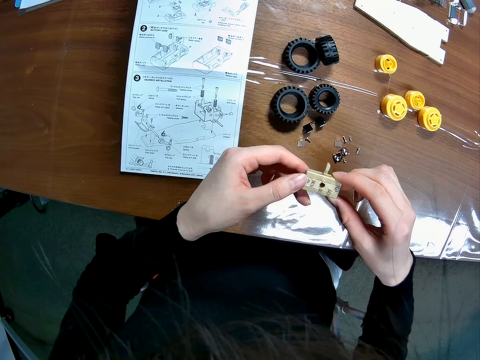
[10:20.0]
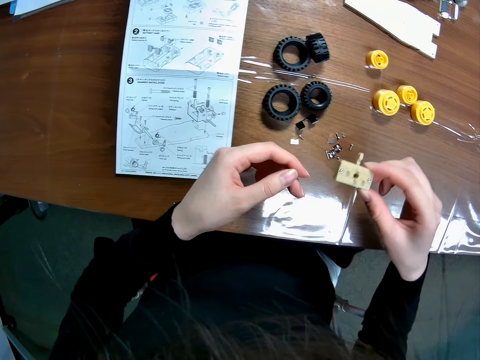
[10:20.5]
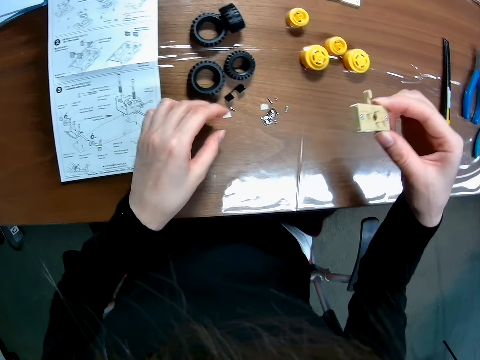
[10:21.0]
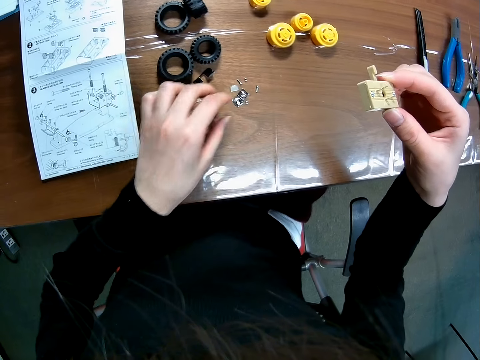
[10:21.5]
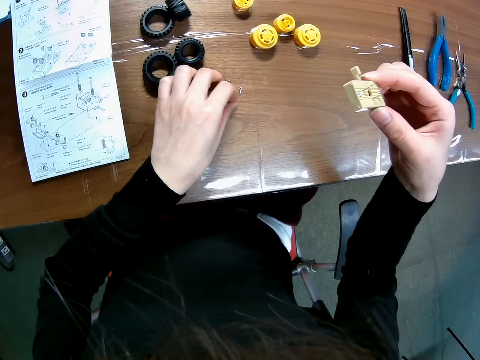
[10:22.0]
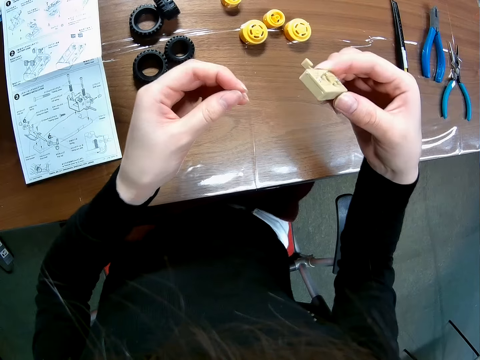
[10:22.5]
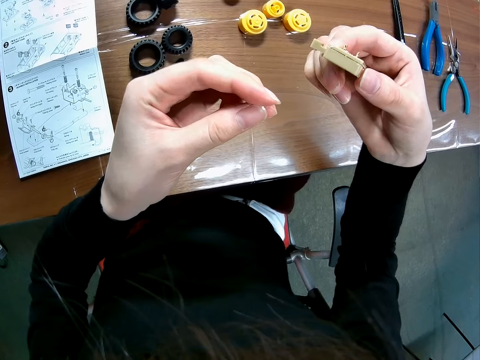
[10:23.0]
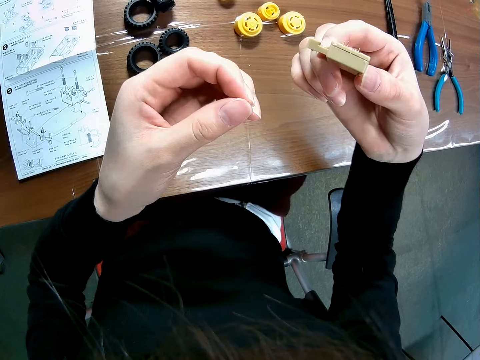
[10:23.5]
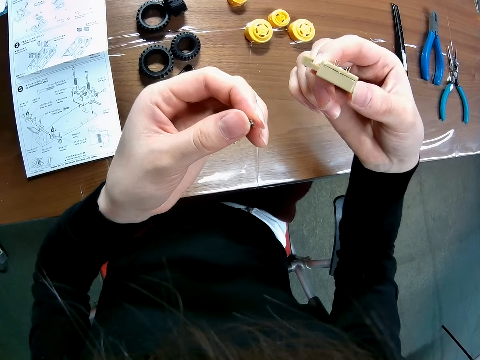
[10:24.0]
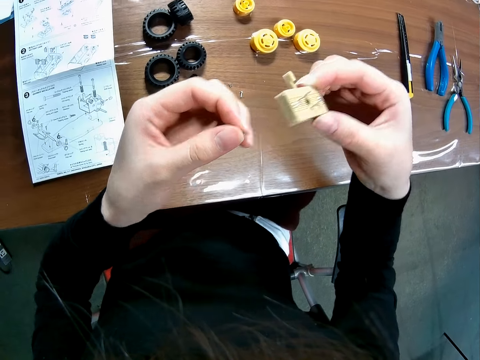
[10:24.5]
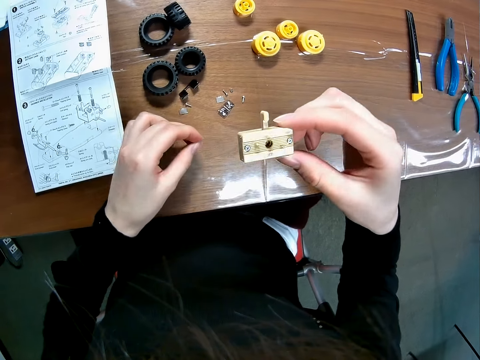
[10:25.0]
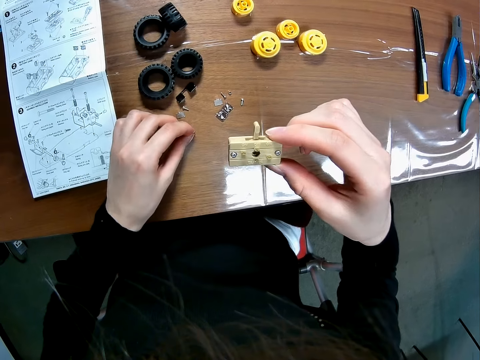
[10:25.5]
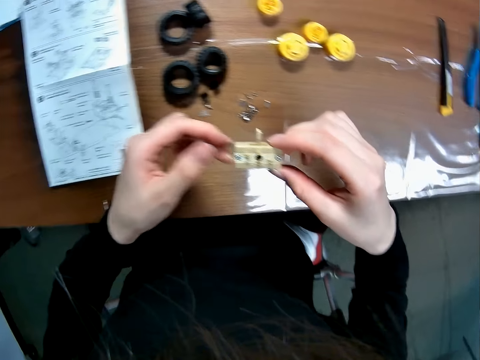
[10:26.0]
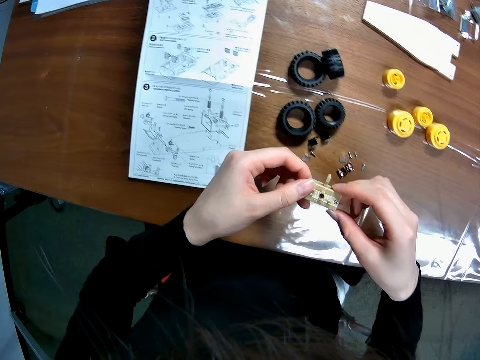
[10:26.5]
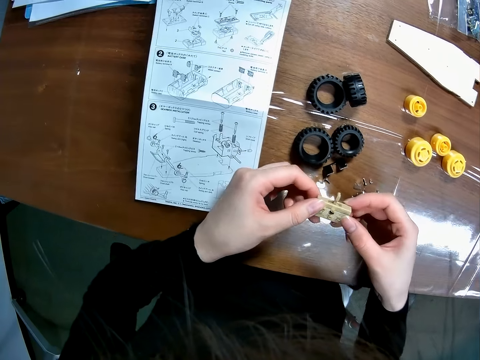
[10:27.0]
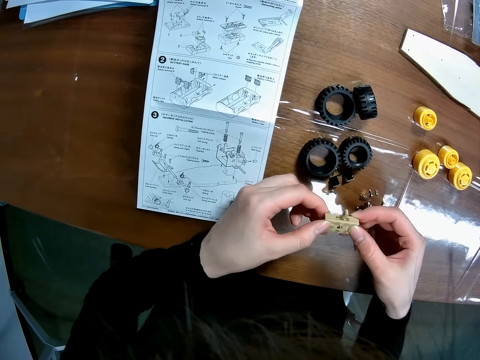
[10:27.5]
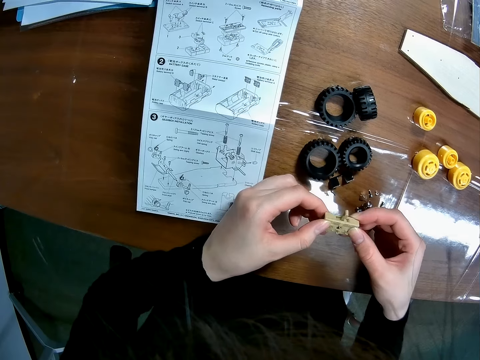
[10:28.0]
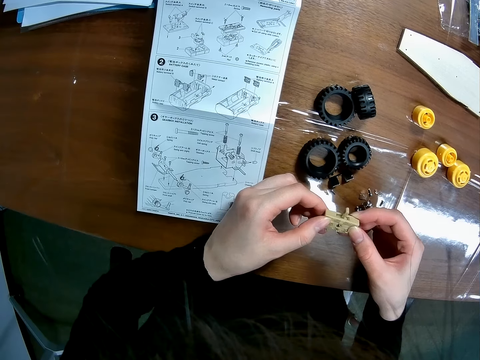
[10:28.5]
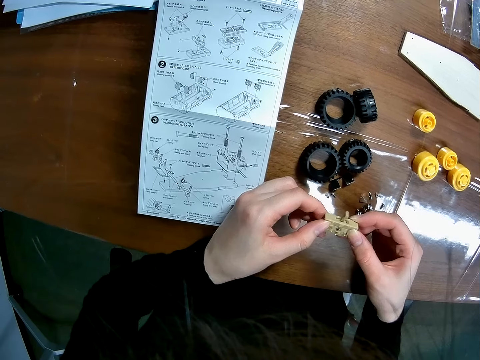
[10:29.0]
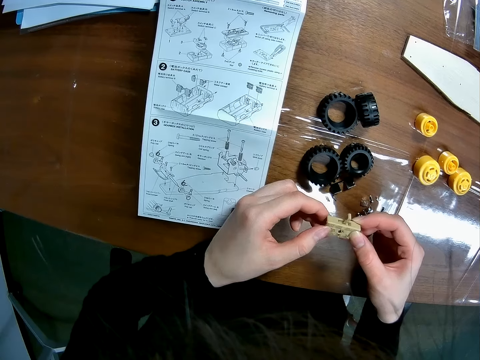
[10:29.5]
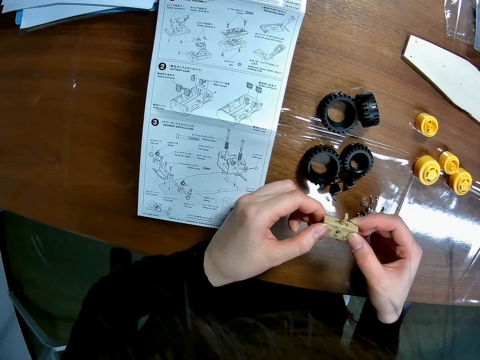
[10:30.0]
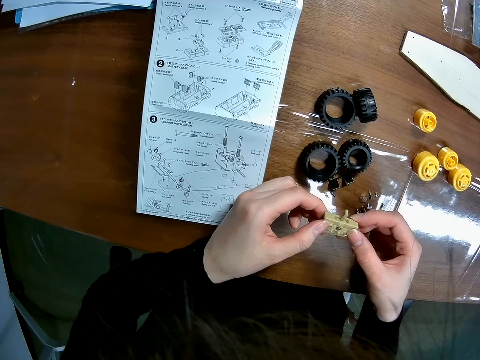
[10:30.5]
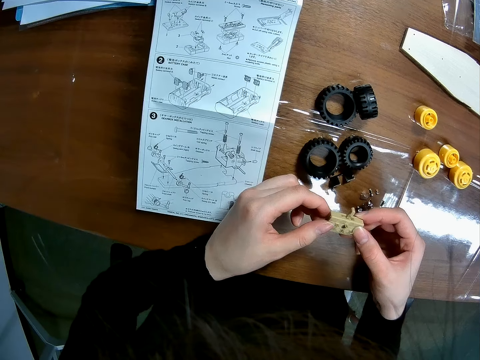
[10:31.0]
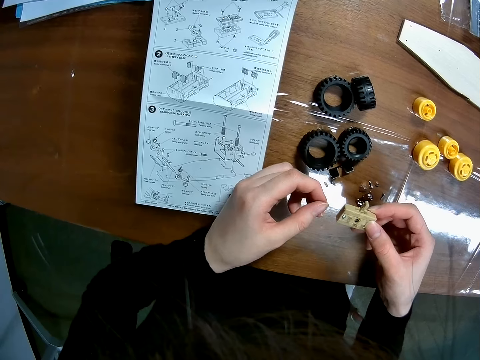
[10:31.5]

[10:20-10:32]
The camera wearer picks up a screw on the table with her left hand. She drops the screw on the table.

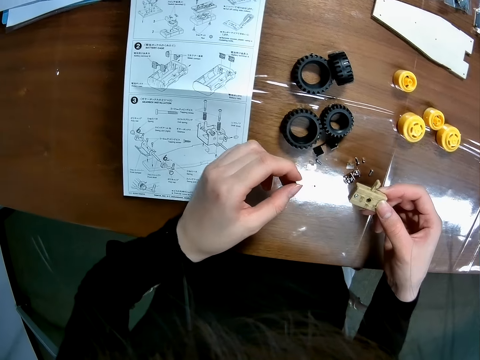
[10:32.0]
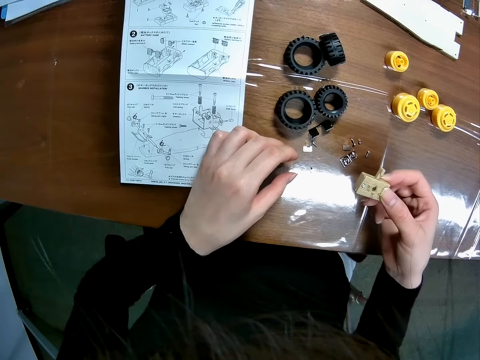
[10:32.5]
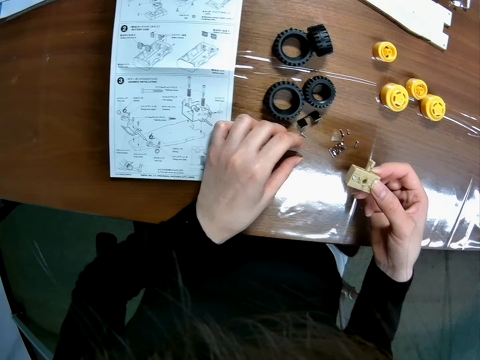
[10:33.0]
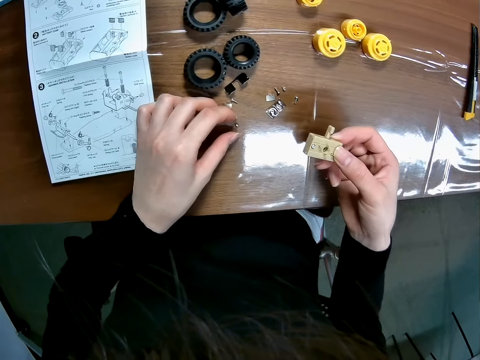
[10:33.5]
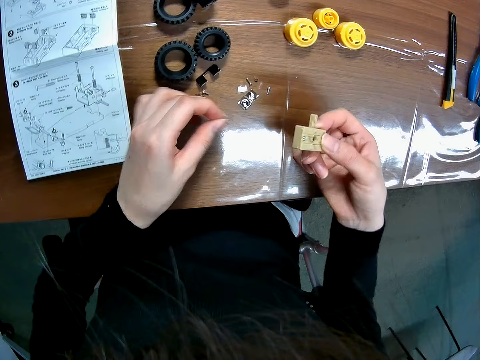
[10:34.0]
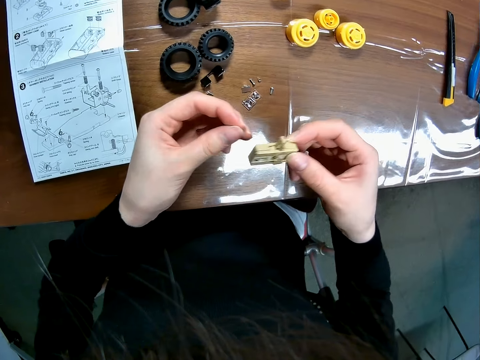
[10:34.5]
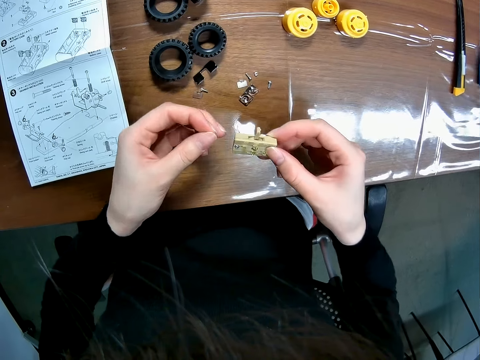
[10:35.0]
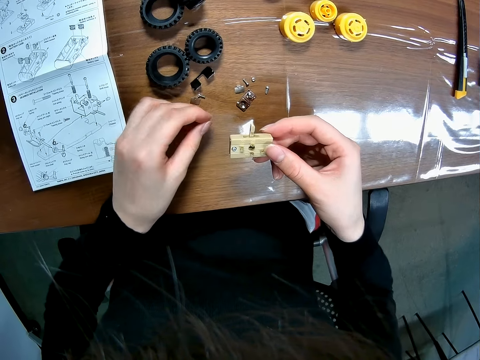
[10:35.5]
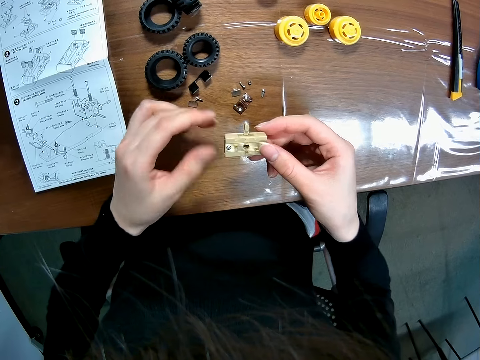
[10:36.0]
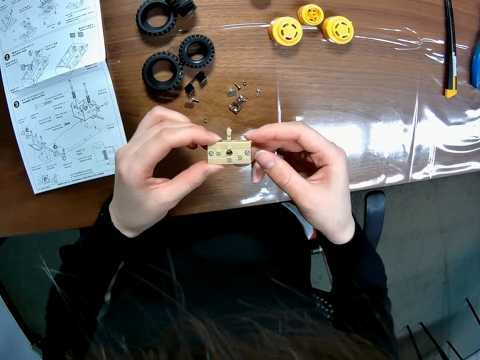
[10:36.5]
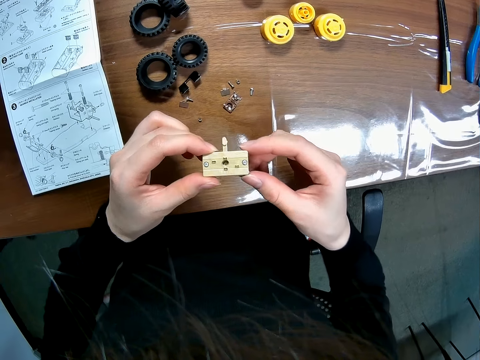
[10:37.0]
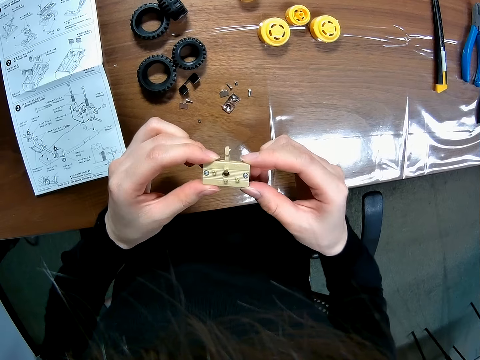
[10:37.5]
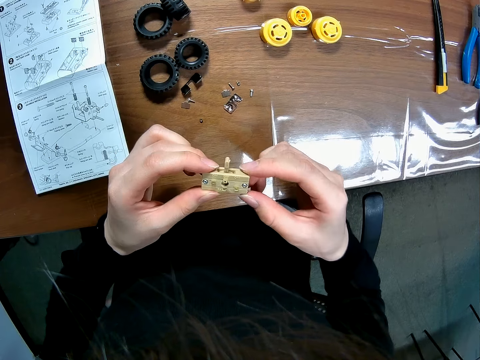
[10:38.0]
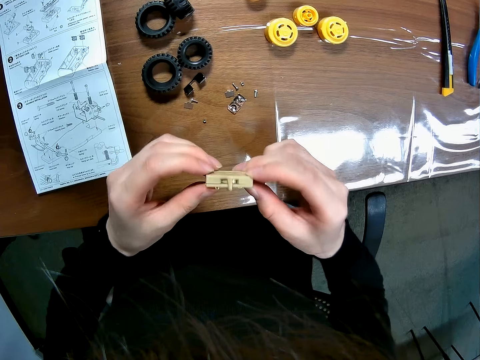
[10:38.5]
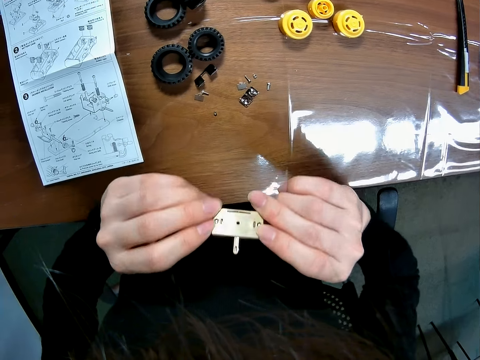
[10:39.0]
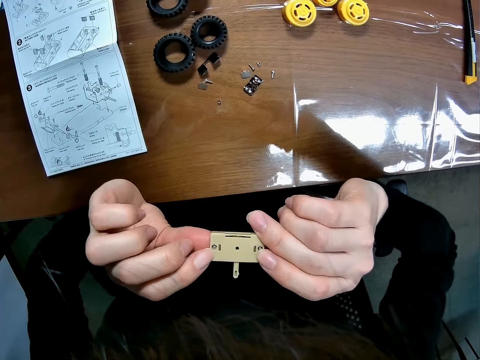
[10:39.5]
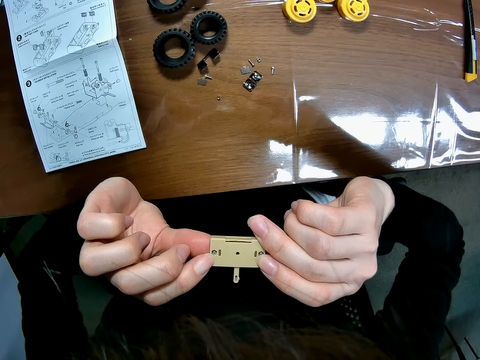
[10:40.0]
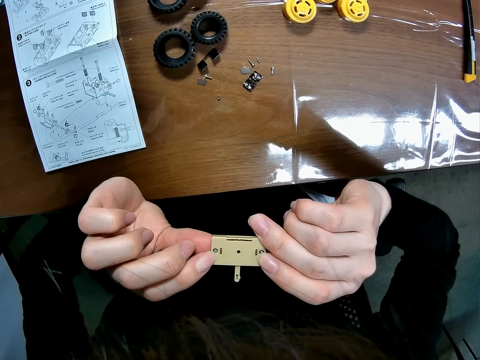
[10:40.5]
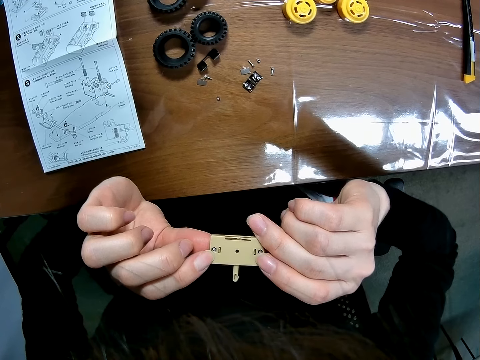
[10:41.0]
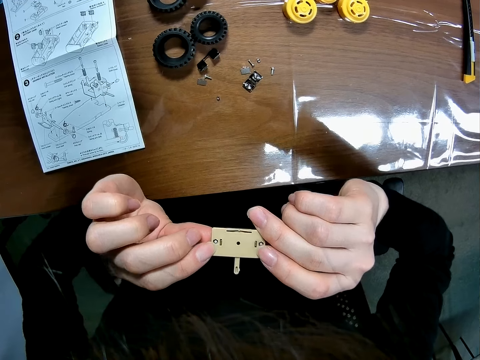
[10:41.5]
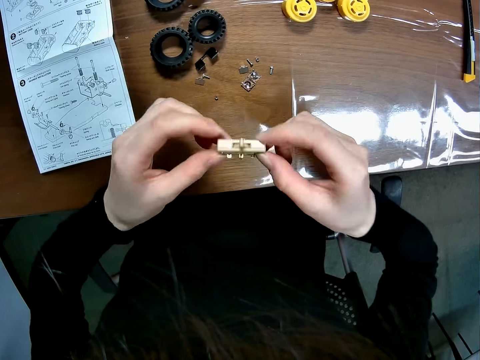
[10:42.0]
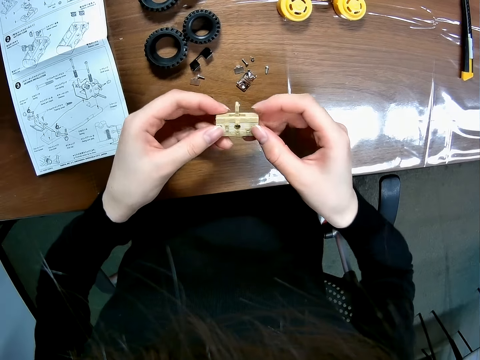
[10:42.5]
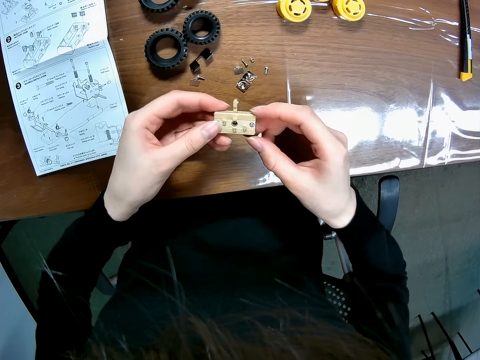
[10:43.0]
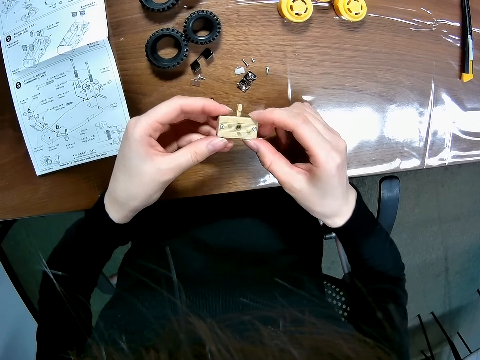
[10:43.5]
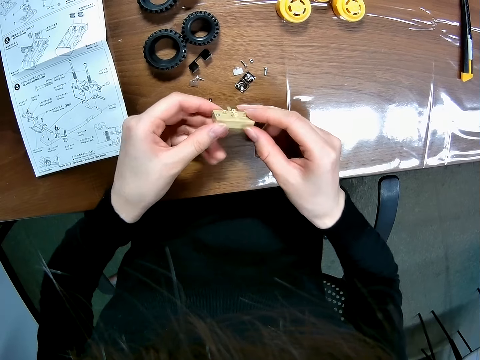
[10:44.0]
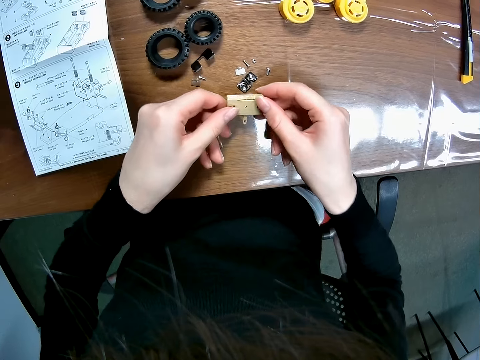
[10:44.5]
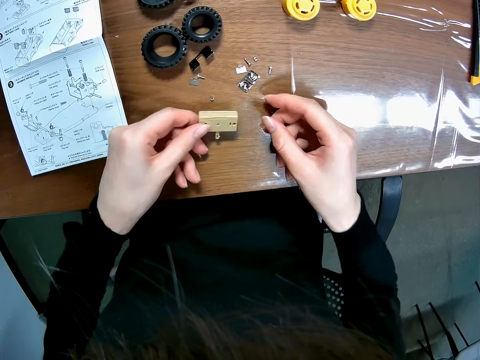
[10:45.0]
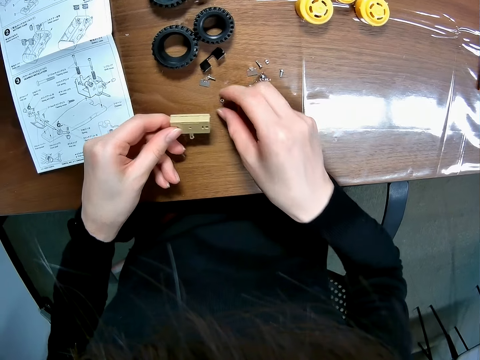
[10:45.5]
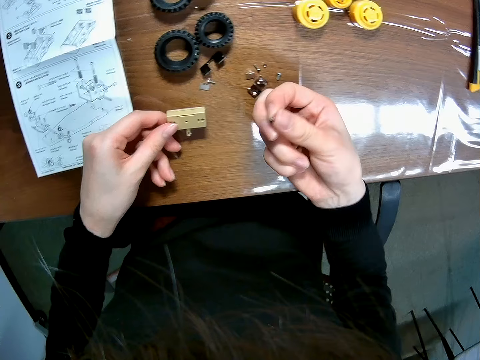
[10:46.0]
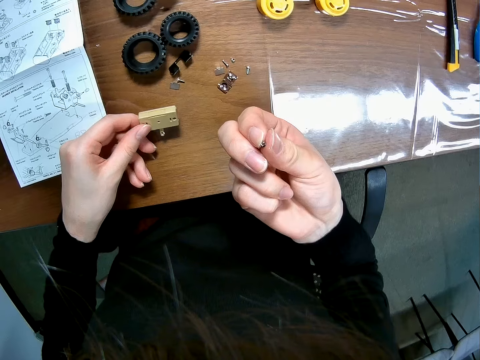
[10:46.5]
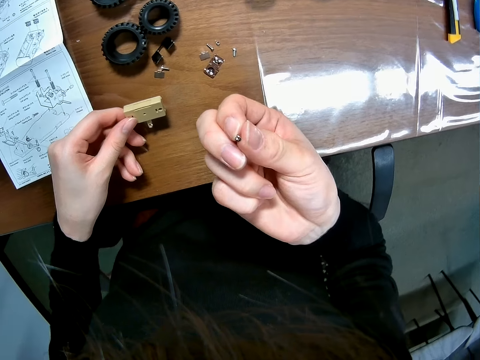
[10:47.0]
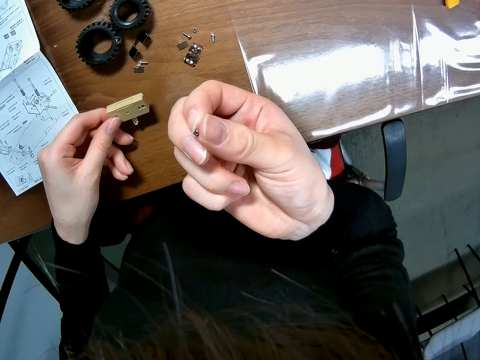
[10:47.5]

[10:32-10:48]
The camera wearer picks up the screw on the table with her left hand. She drops the screw on the table. She holds something on the right hand. She turns the toy car's component back. She turns the object on the front. She turns the object on the back. She picks up the screw on the table with her right hand.
